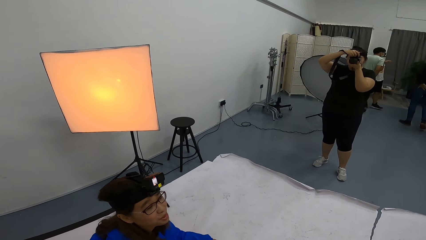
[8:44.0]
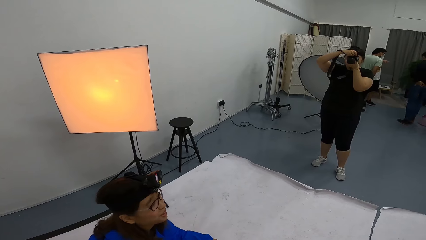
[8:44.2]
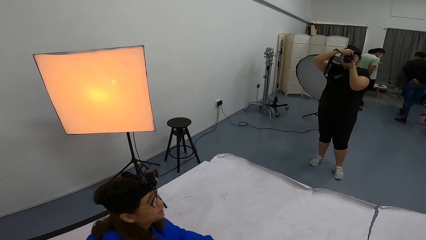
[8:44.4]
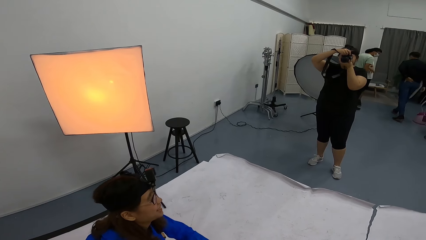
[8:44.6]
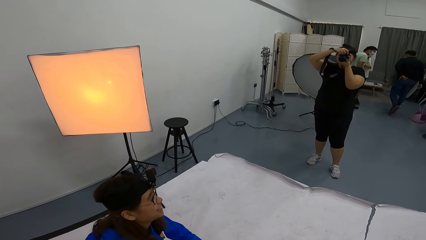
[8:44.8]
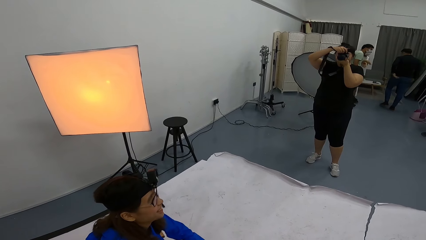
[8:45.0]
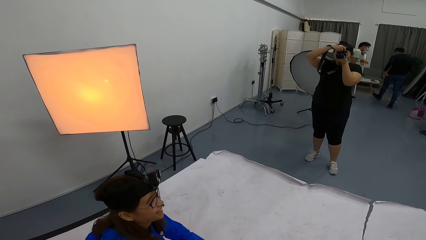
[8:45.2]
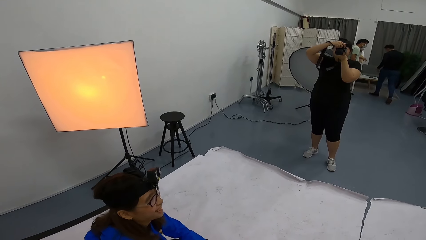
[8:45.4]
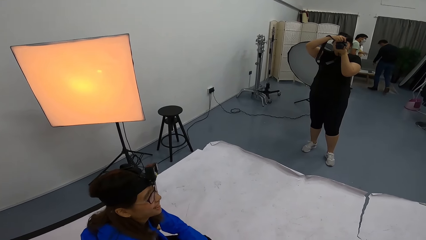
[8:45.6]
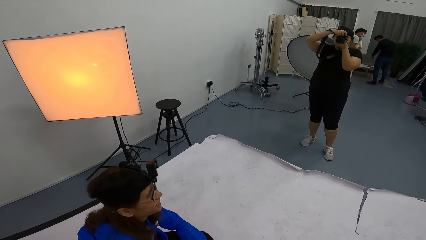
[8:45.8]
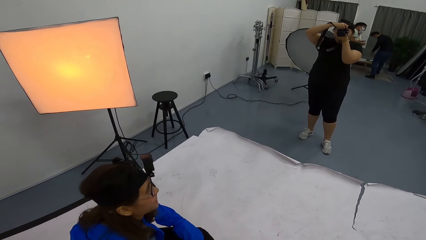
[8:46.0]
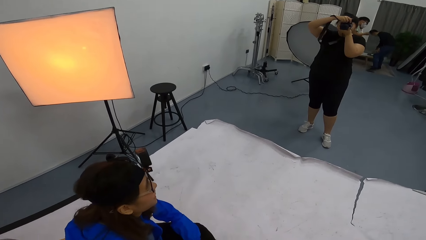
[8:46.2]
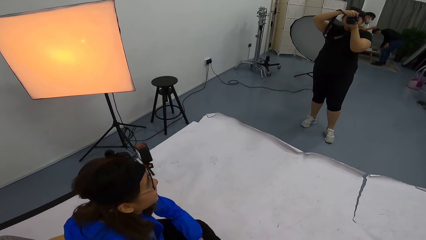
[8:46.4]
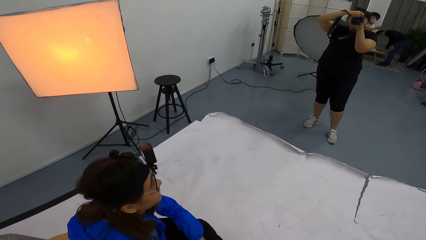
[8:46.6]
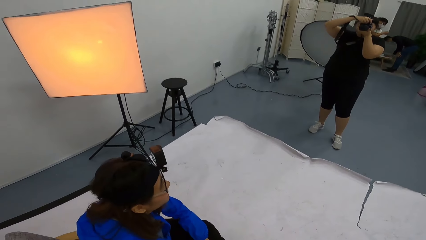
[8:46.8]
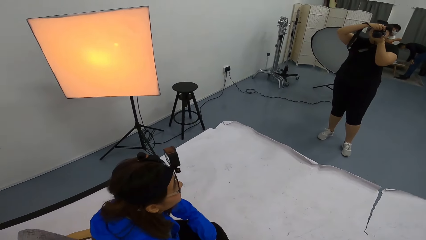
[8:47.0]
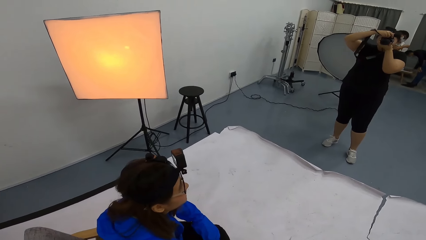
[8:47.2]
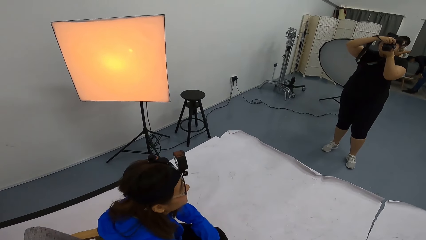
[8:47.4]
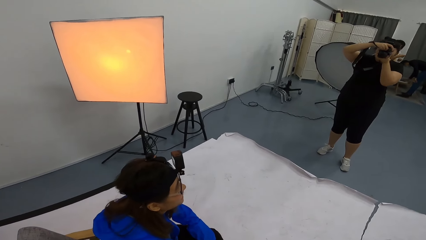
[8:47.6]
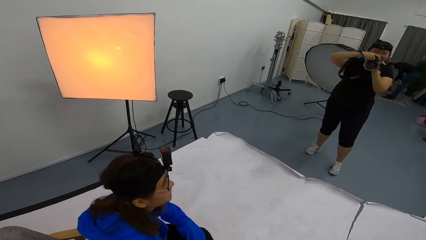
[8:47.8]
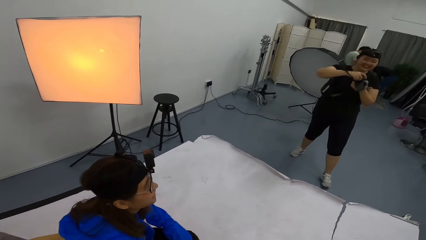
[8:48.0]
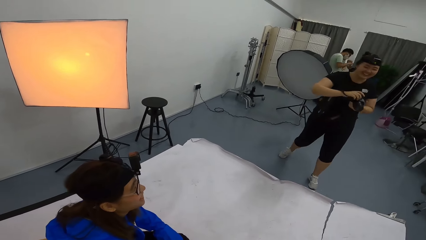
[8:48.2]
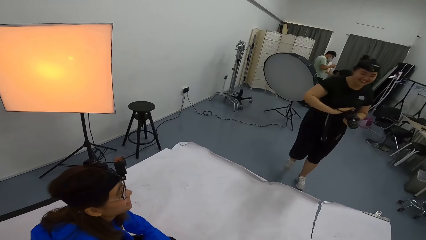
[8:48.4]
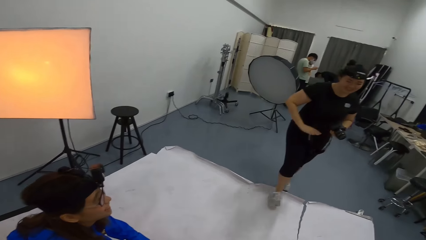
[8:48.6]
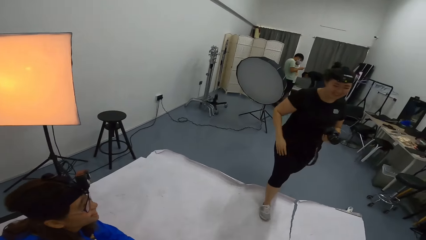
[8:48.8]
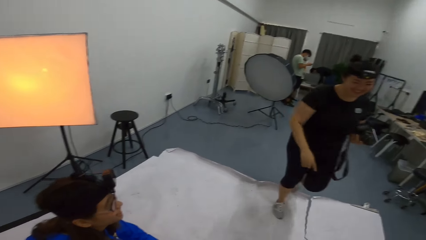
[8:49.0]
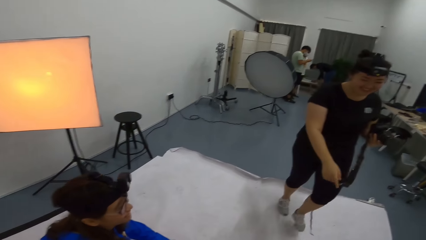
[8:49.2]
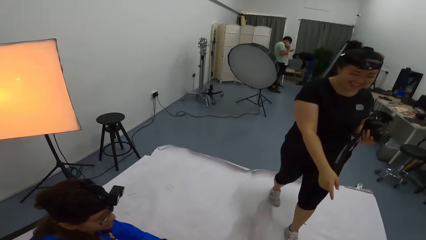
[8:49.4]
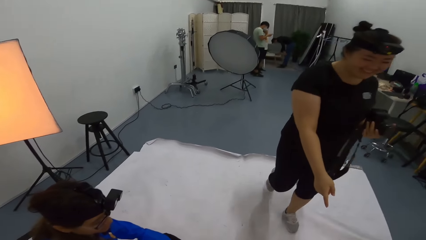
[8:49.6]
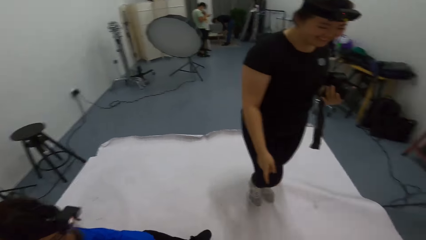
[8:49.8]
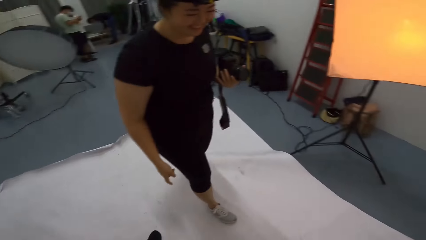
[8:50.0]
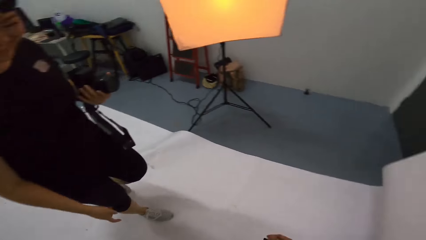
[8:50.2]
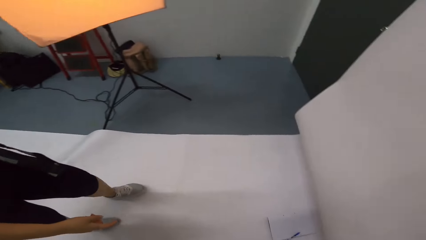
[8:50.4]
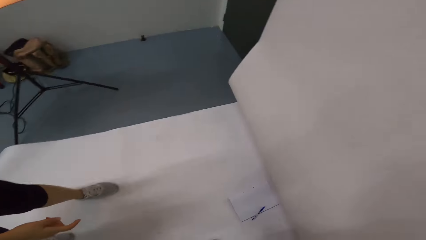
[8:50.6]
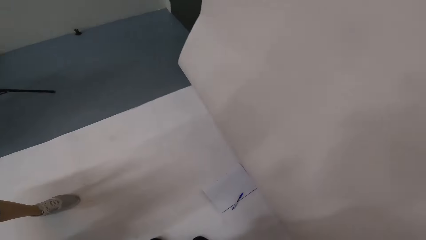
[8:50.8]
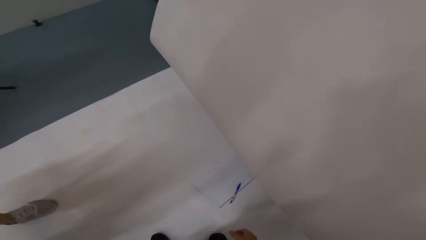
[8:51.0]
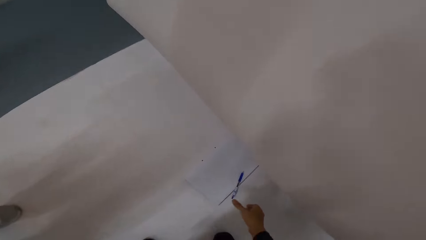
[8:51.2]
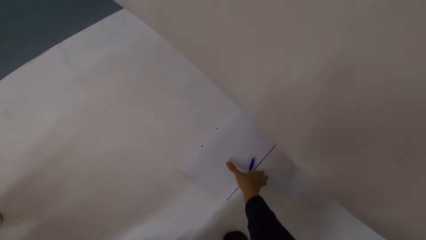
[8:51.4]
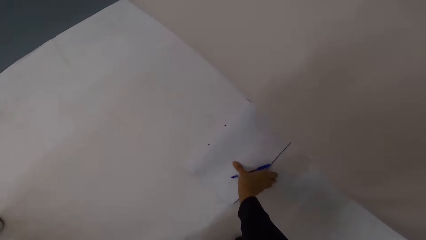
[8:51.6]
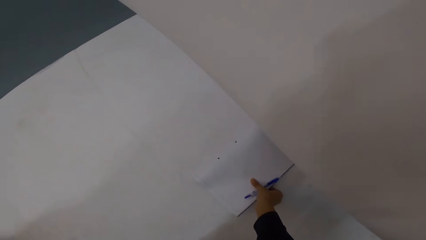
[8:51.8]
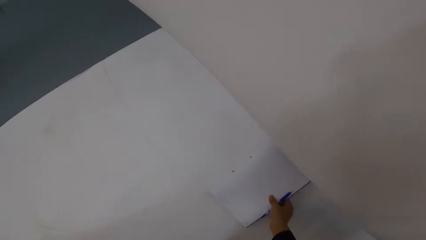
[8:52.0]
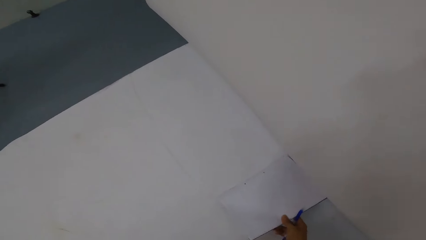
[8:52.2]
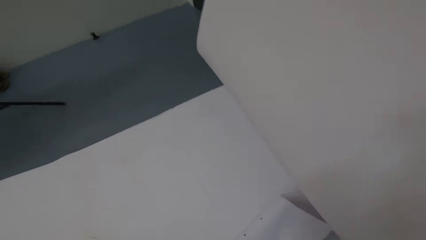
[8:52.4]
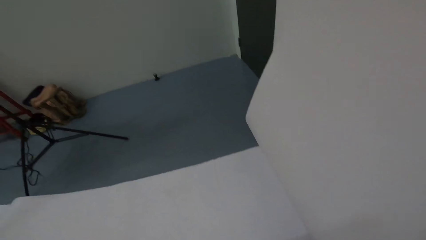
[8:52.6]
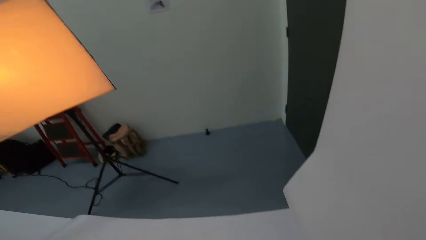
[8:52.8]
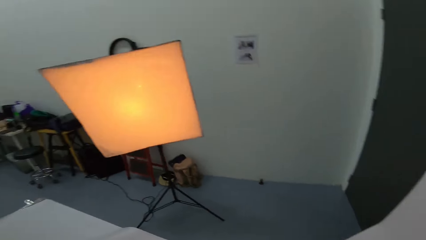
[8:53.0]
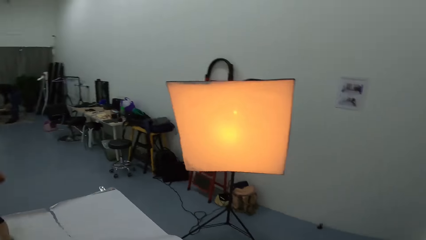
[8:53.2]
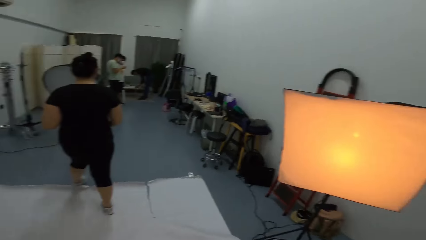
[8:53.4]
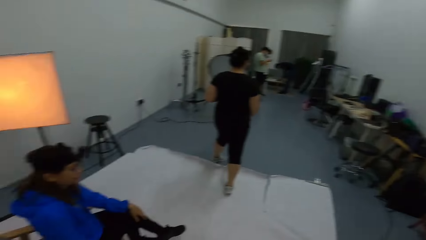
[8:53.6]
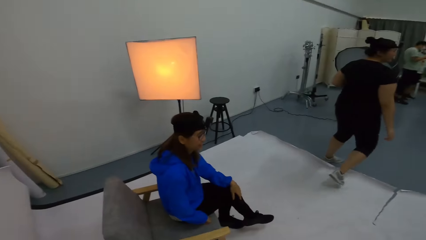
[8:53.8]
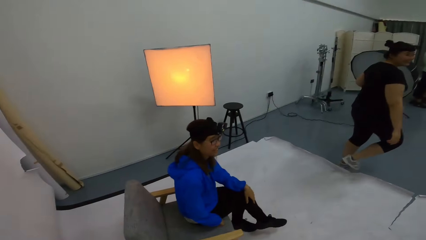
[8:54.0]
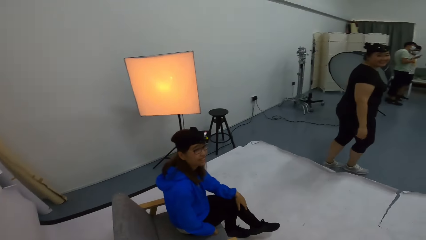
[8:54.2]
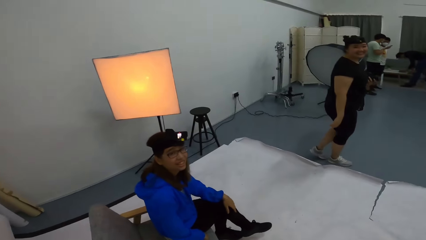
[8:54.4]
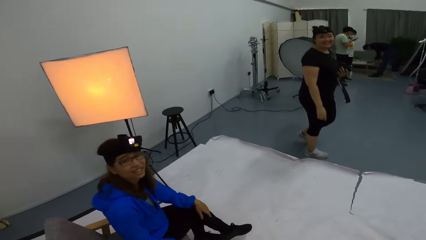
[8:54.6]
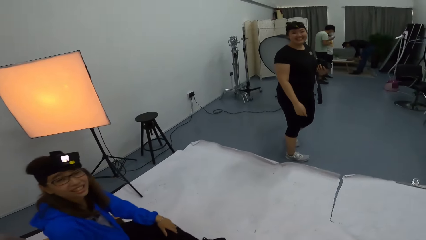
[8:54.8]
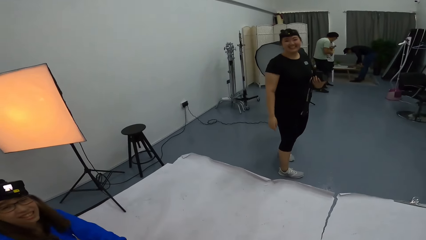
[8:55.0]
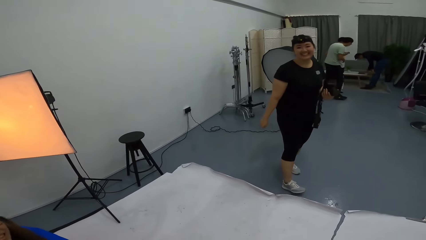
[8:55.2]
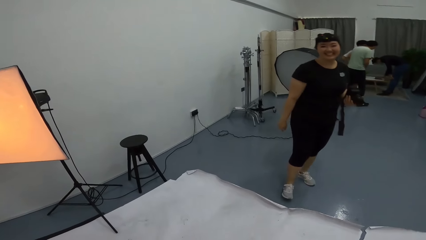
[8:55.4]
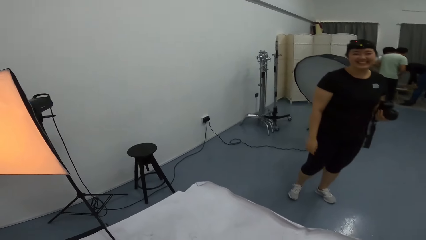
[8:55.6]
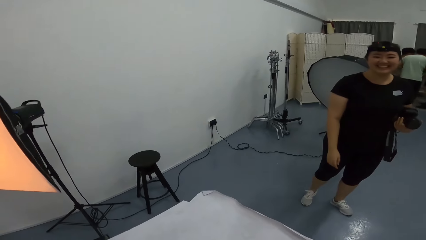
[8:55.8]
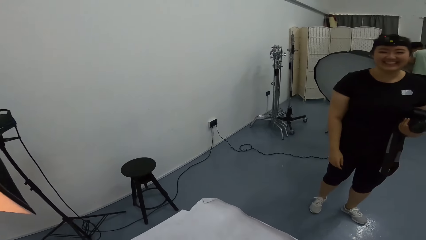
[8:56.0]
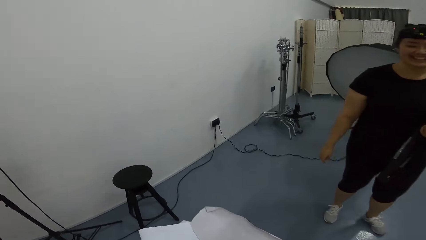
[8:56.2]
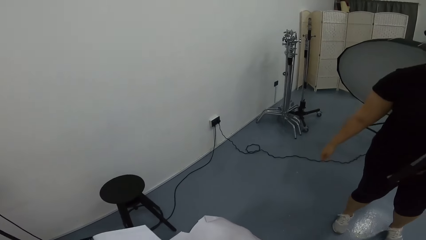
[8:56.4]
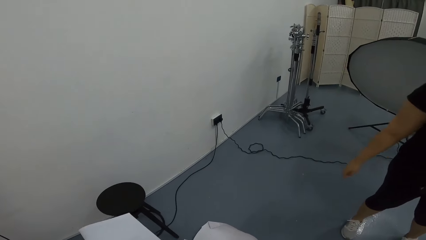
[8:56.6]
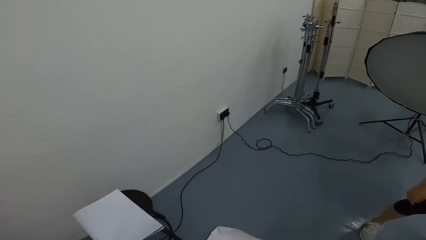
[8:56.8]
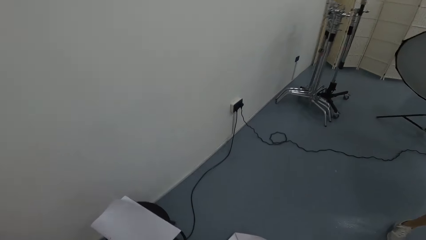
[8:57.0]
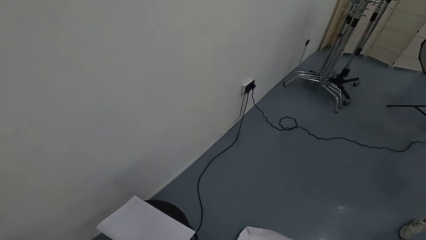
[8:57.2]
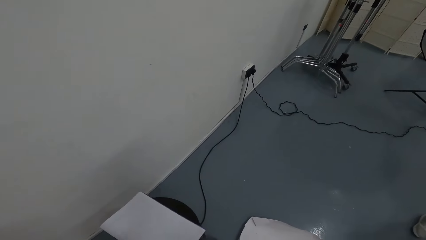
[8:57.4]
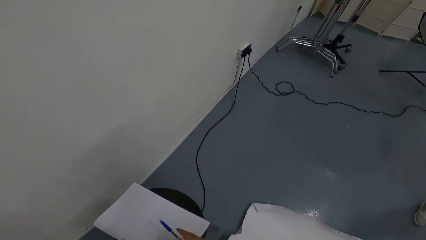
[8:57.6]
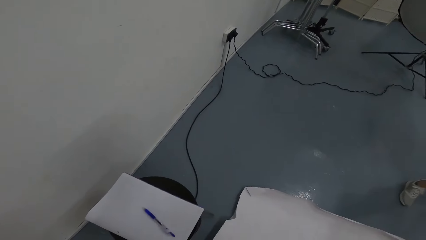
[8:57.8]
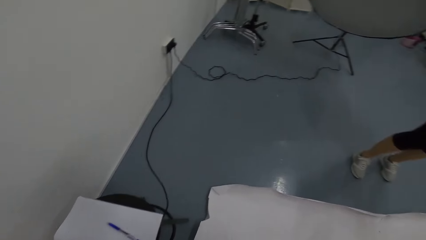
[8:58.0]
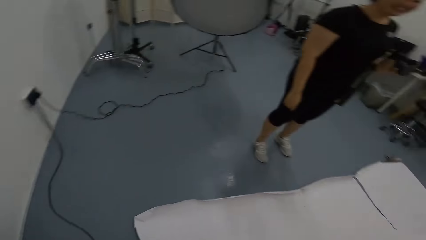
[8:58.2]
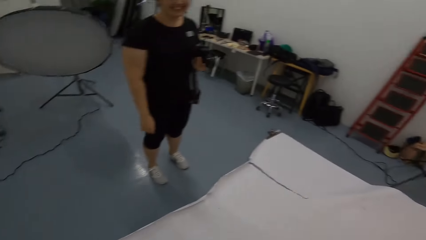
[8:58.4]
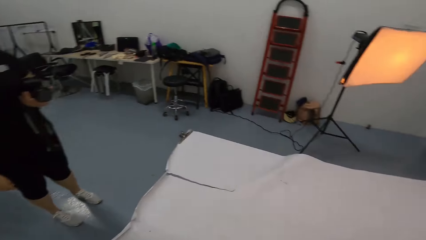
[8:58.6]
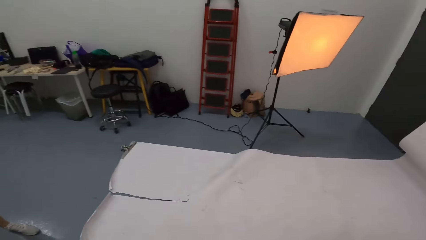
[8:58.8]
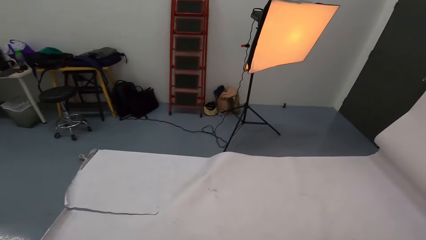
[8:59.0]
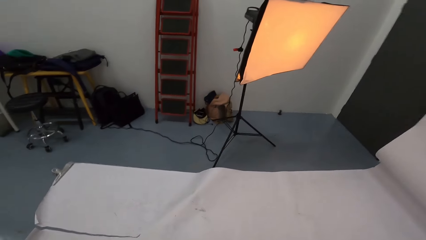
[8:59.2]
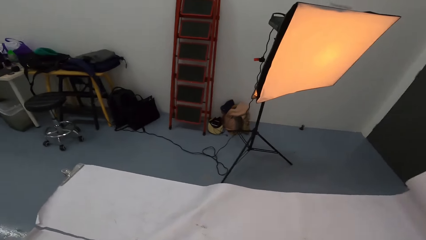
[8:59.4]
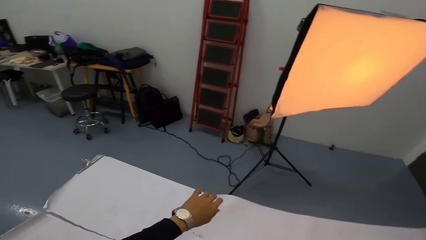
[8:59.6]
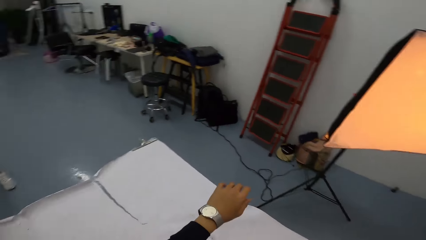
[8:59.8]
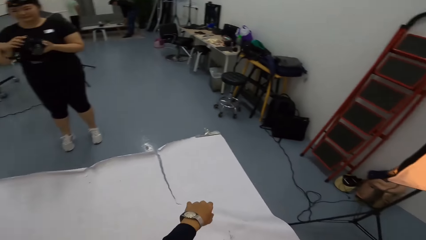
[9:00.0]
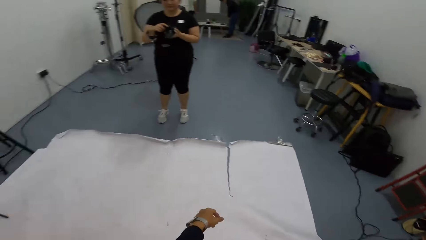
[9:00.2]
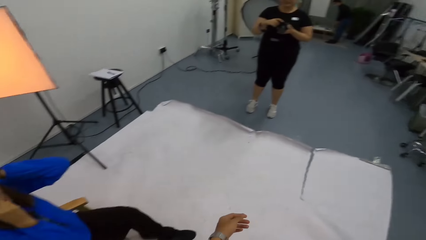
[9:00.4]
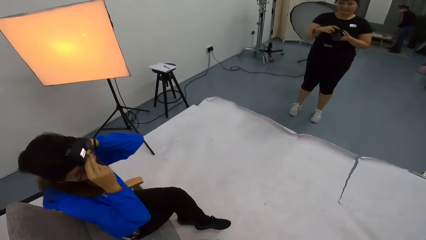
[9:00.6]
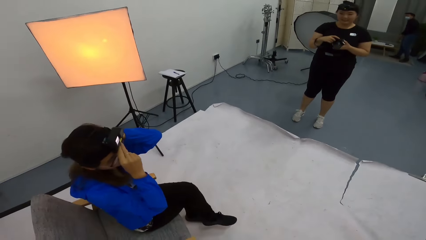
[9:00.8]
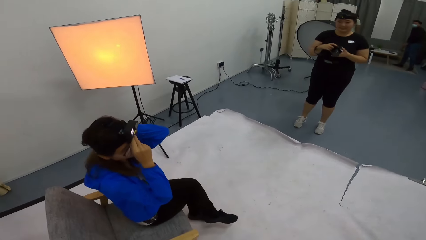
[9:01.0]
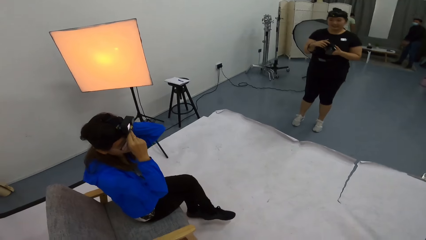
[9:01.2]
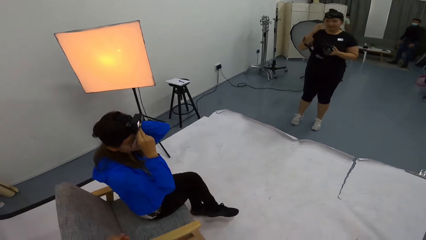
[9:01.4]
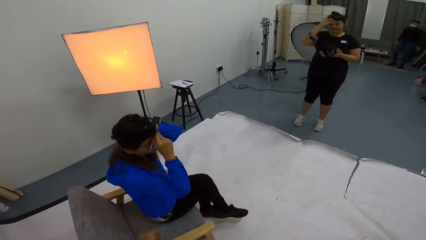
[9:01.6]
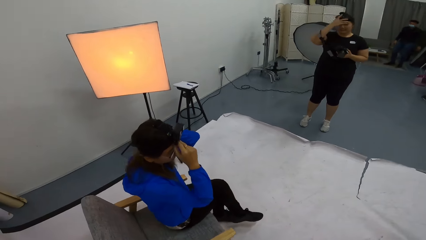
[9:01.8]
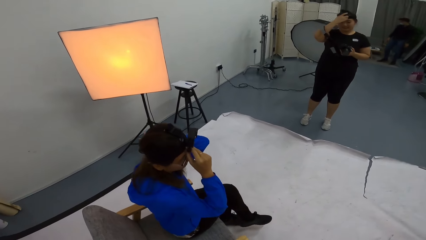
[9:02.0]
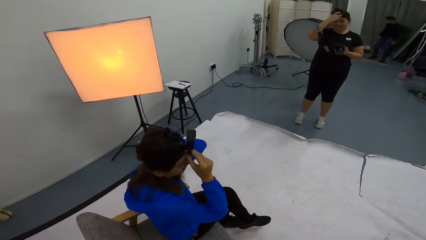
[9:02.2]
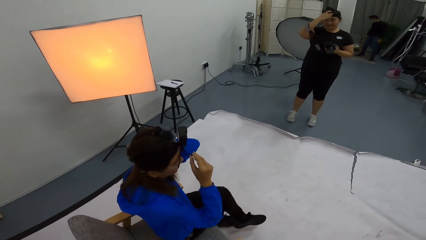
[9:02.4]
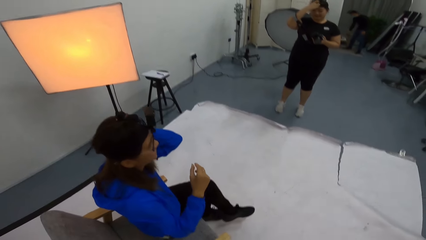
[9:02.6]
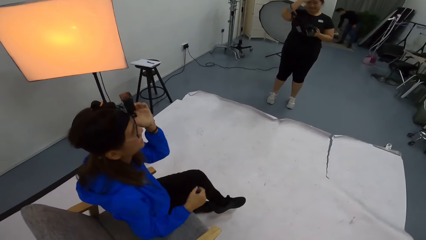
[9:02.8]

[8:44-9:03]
A man walks around. Another man bends a little. A woman takes a photo of another woman. The first woman walks towards the camera wearer. The camera wearer speaks to the first woman. They pick up a book and pen with the right hand. They talk to a person, turn around, drop the book with the right hand, put the pen and paper on the stool, and walk around. Another woman adjusts the spectacles.
